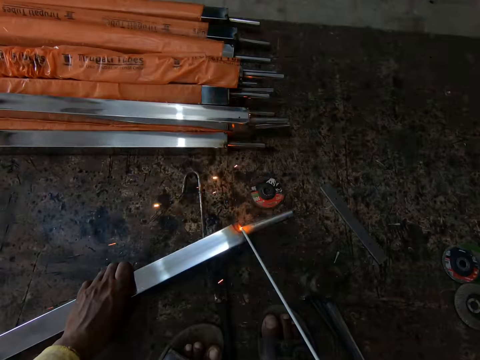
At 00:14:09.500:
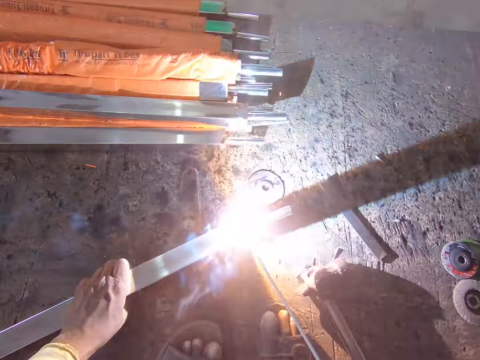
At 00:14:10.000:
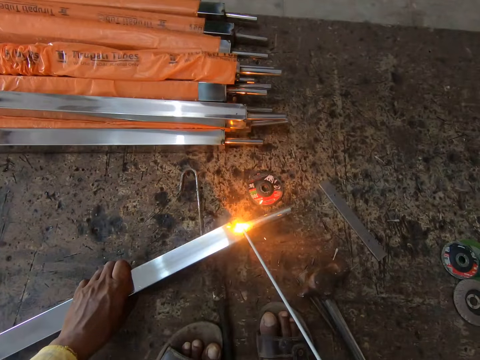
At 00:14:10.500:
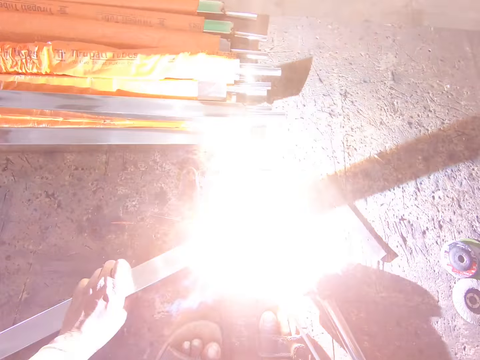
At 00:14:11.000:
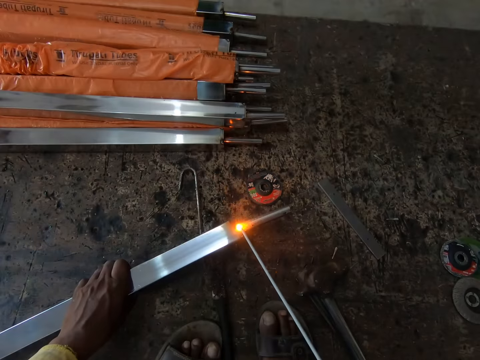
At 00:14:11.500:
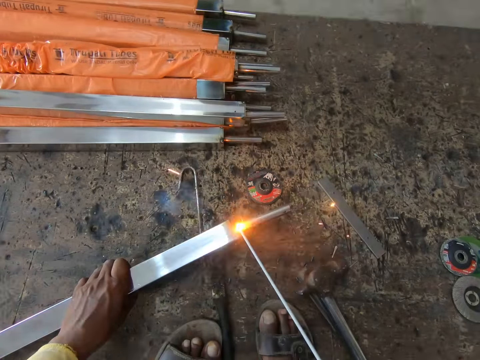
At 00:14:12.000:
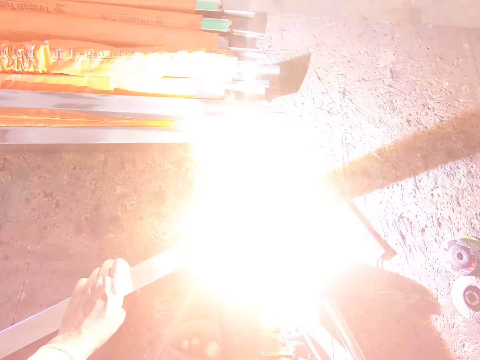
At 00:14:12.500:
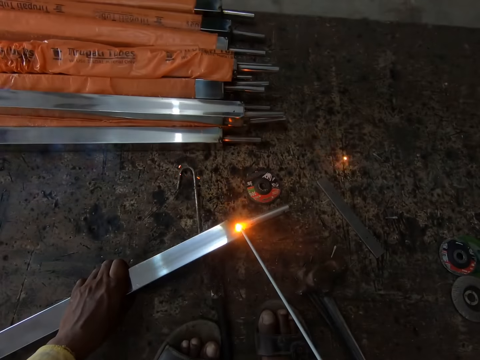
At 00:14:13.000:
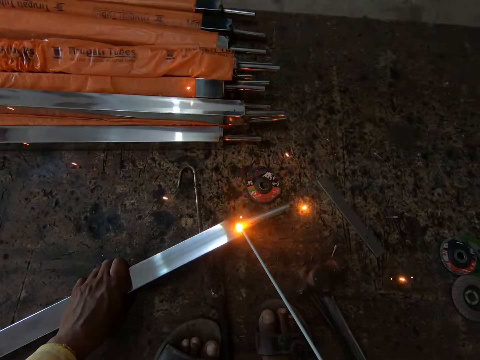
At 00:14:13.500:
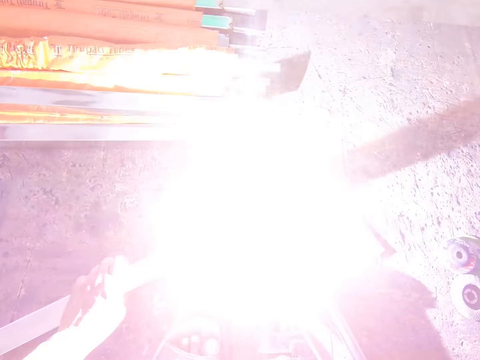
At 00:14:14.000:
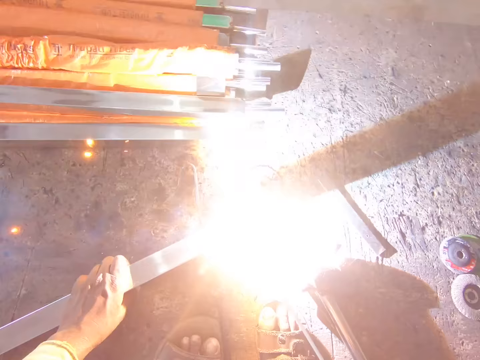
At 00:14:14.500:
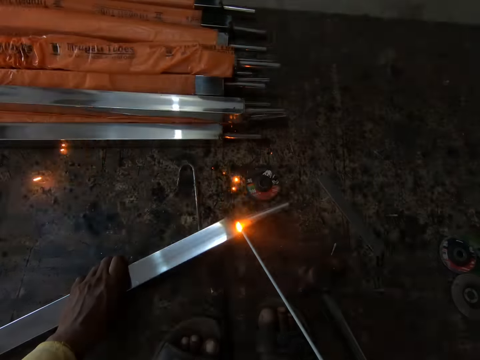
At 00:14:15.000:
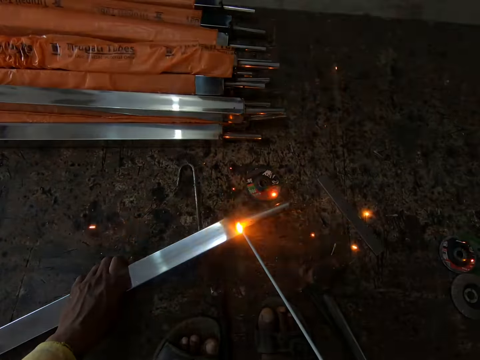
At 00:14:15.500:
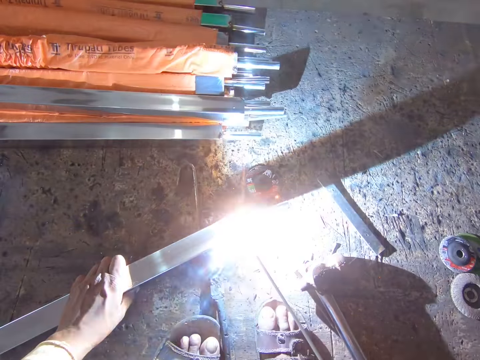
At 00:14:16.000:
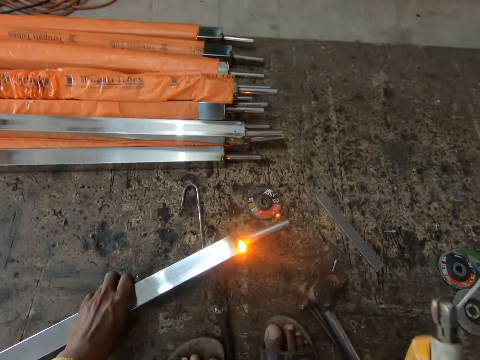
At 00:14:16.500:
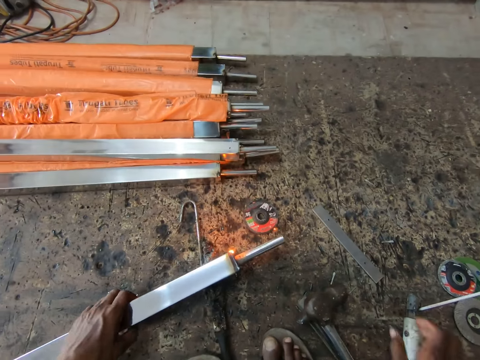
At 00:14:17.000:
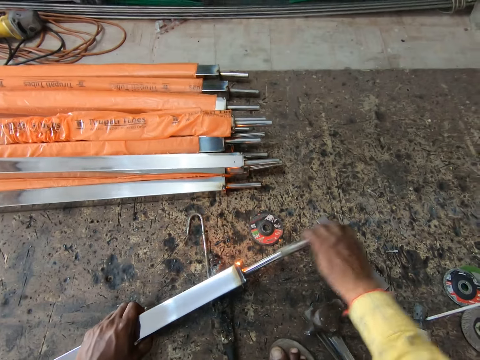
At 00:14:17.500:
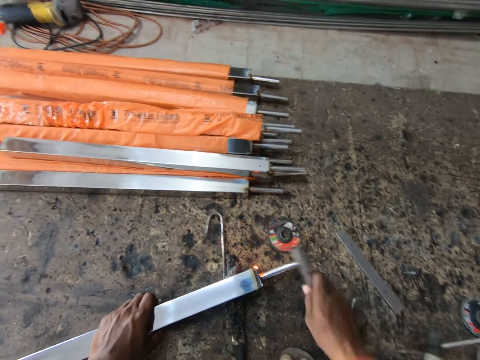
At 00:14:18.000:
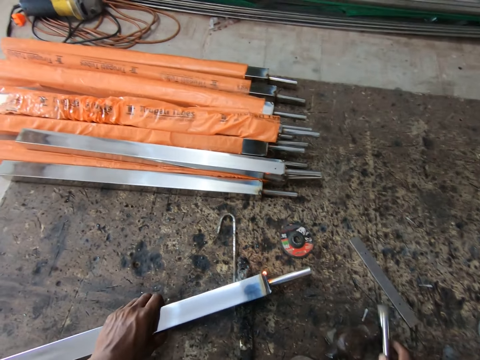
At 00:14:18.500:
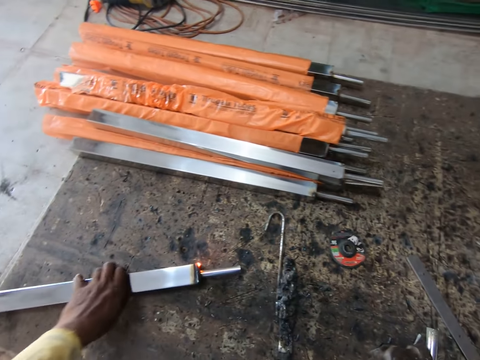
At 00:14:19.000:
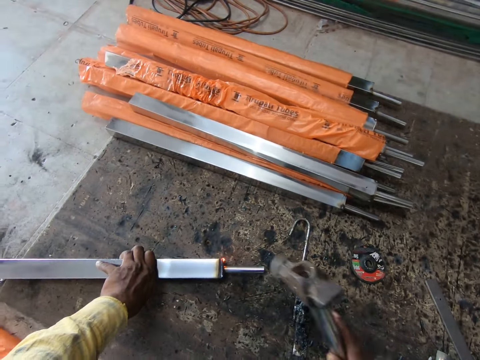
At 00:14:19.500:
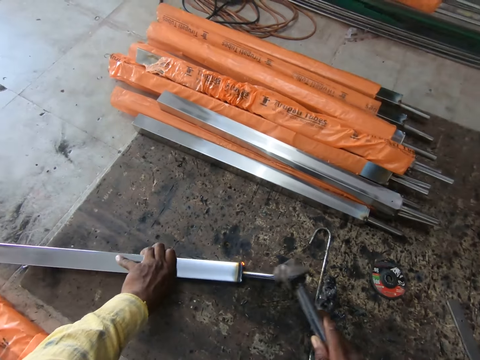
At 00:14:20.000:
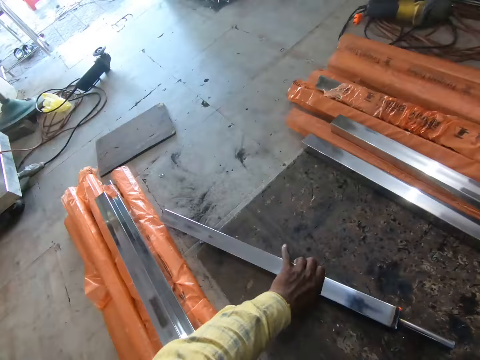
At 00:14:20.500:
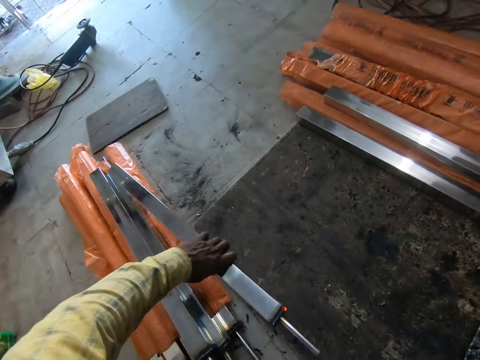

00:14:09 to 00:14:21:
The camera wearer drops the machine. They turn the metal. They pull the small metal. They hit the metal. They drop the metal. They pick up a hammer. They move the metal on the ground. They hit the metal with the hammer.

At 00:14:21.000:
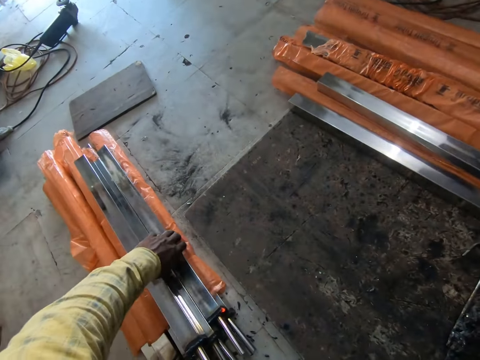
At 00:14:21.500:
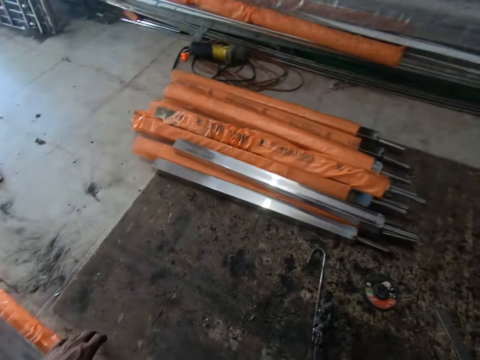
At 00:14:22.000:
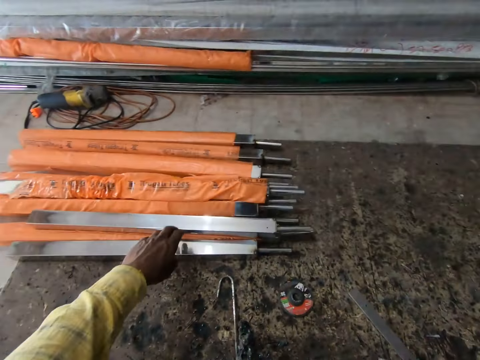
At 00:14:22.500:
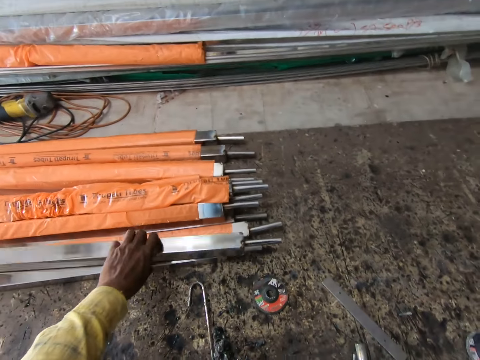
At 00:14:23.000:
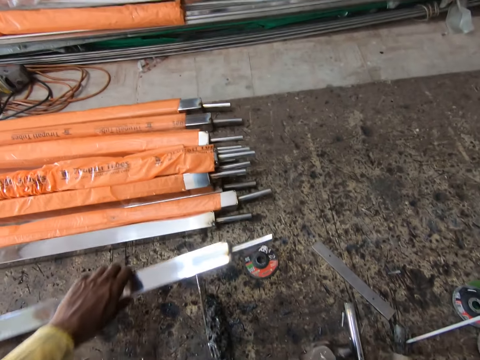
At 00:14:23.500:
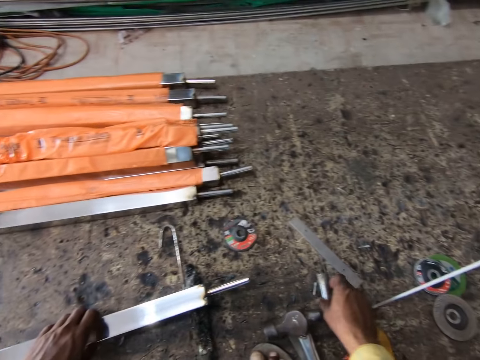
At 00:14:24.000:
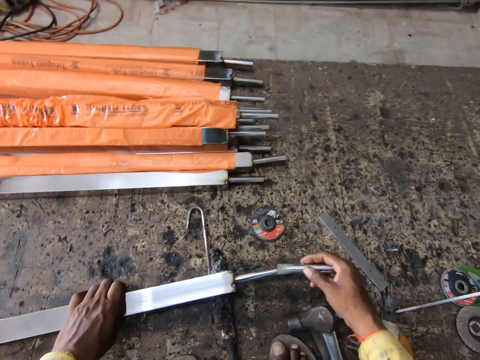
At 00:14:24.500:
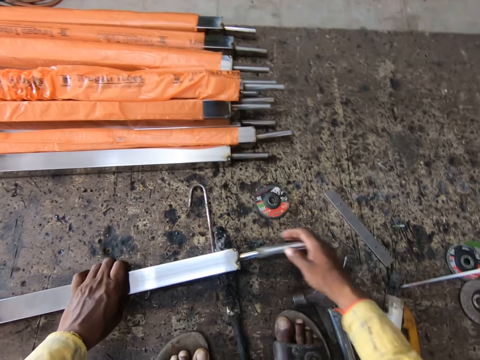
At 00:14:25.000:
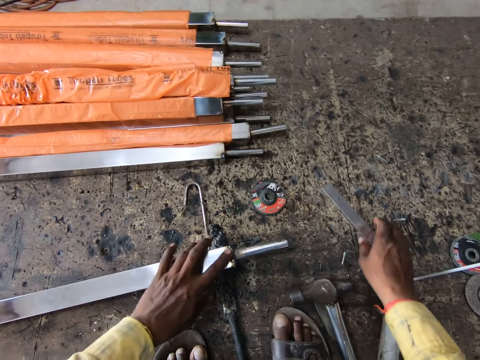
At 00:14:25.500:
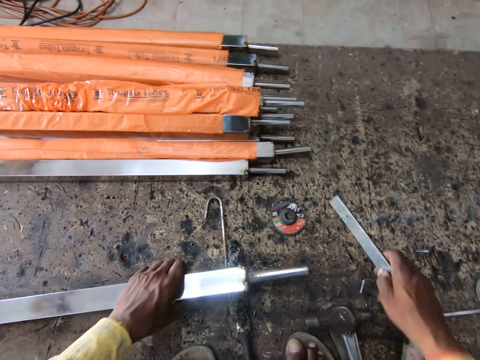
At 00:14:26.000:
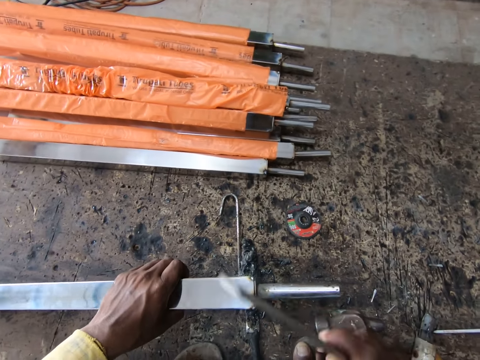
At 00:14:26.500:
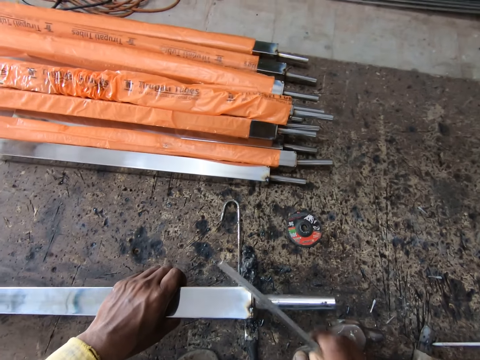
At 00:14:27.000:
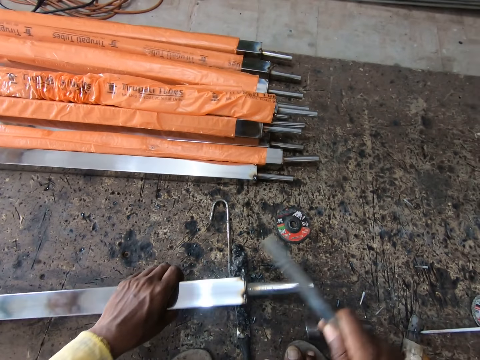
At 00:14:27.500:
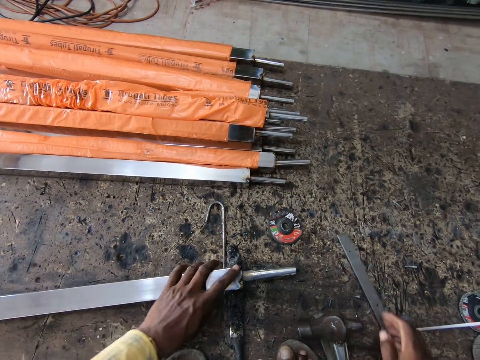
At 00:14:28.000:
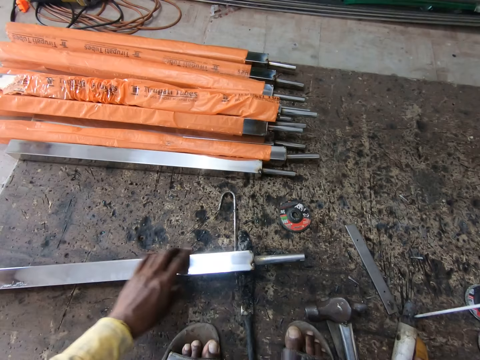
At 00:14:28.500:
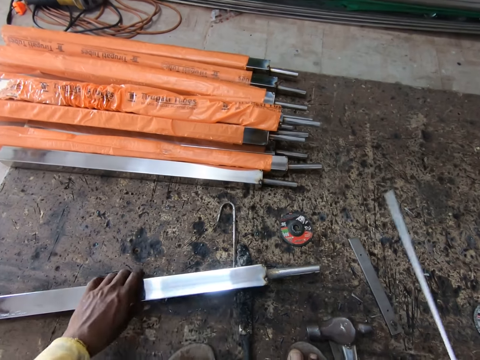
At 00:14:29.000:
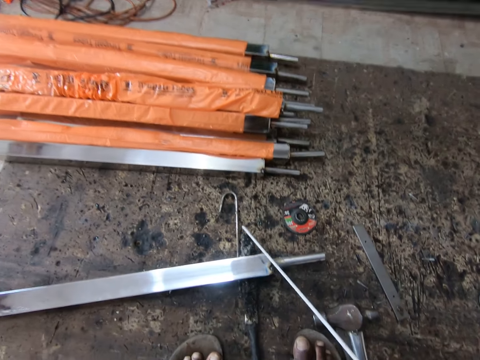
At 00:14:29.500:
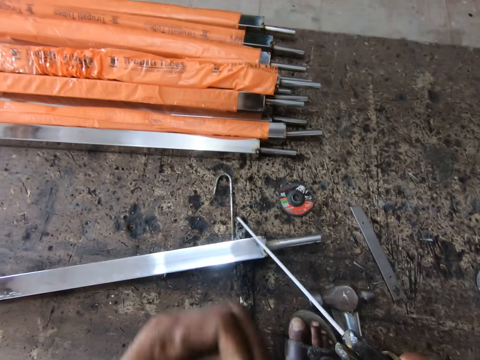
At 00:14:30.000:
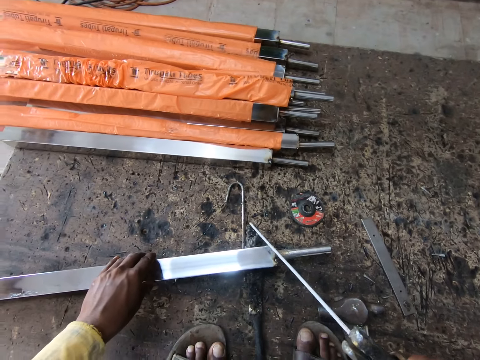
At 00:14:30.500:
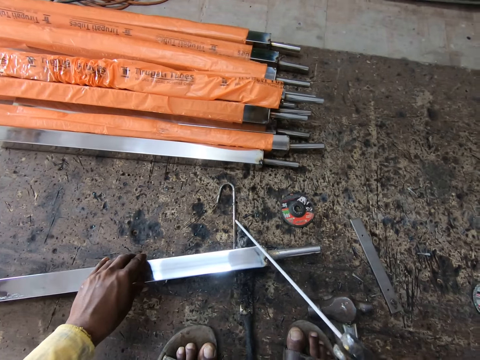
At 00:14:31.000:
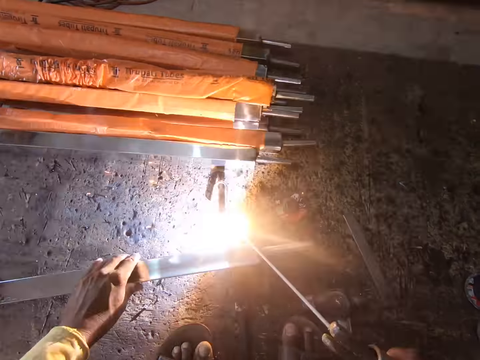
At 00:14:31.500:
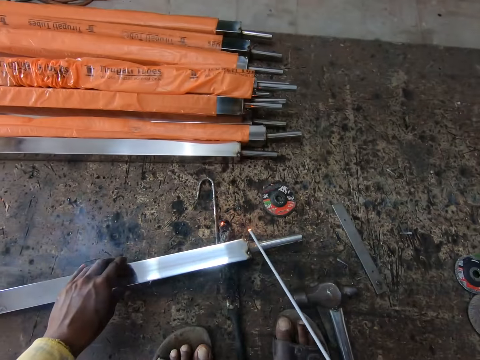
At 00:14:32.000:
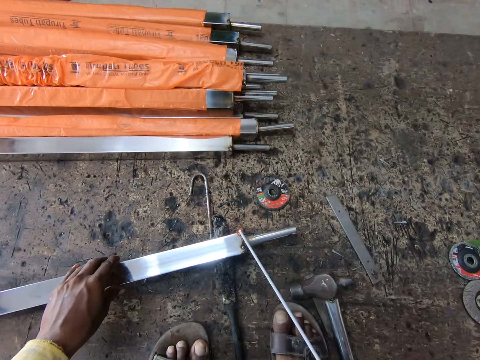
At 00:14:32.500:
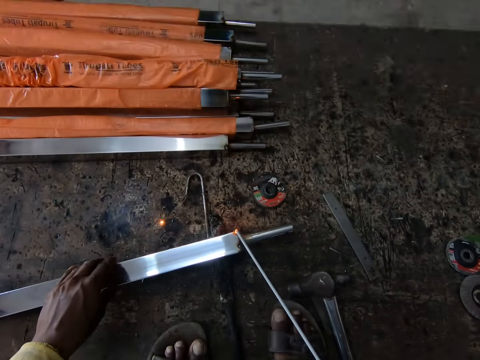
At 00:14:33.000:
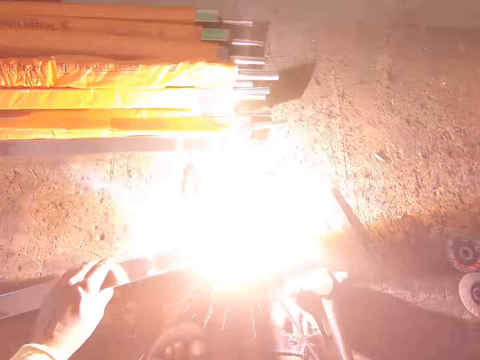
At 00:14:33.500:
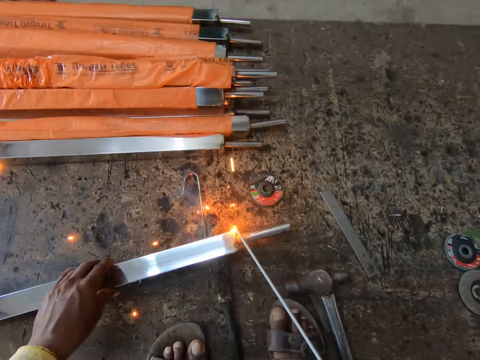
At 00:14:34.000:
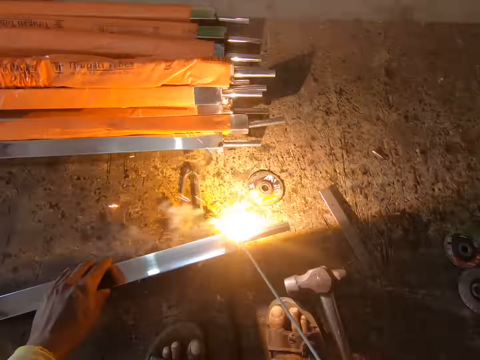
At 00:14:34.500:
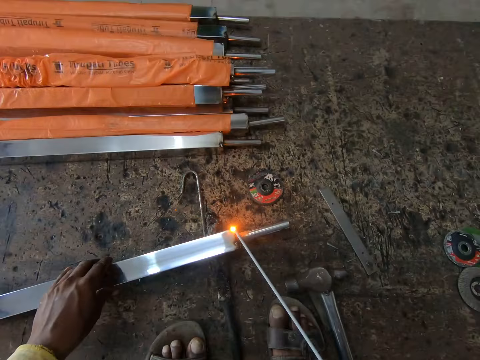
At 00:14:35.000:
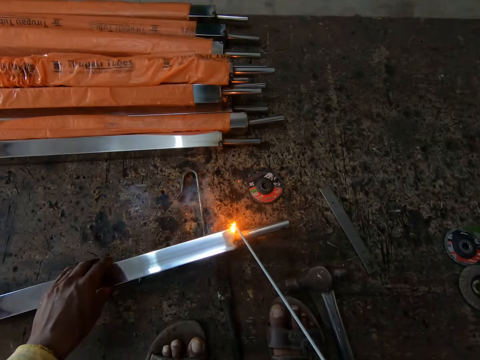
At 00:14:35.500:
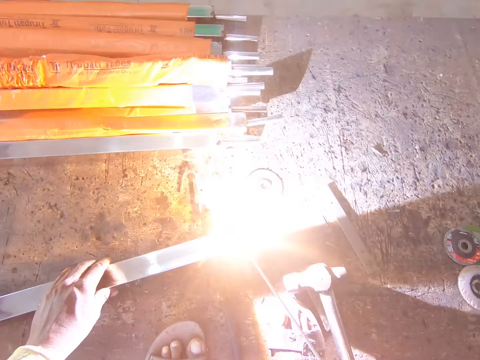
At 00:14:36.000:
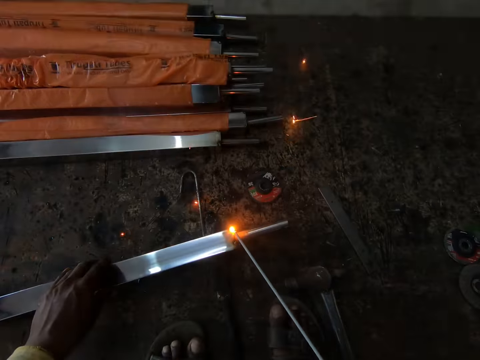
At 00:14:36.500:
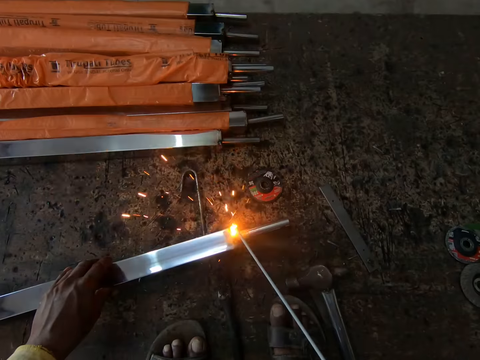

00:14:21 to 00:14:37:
The camera wearer drops the metal on other metals. They pick up the metal. They drop the metal. They pick up a small metal. They insert the metal into another metal. They pick up something. They hit the metal with something. They drop something. They place the metal on the ground. They pick up the machine. They place a hand on the metal. They weld the metal.
